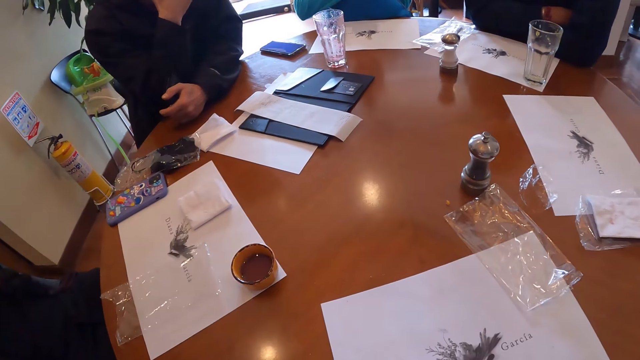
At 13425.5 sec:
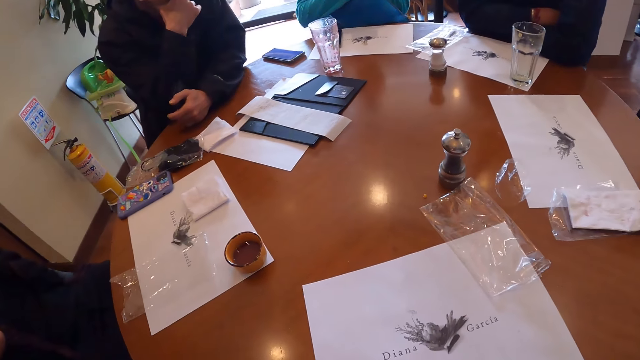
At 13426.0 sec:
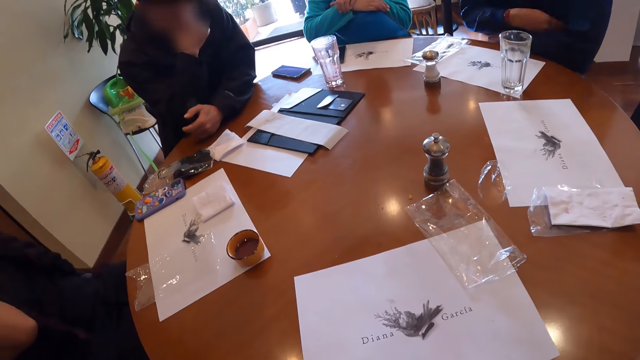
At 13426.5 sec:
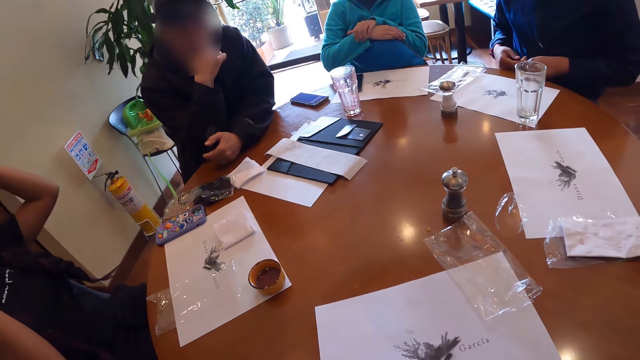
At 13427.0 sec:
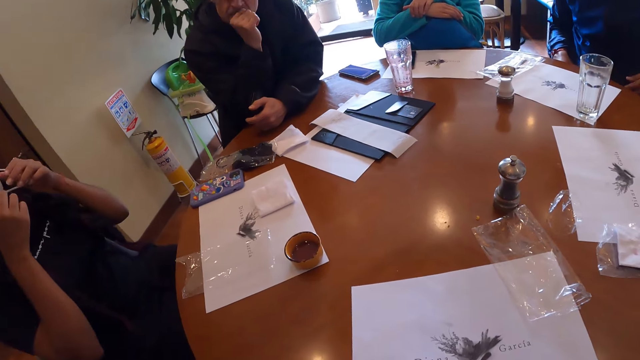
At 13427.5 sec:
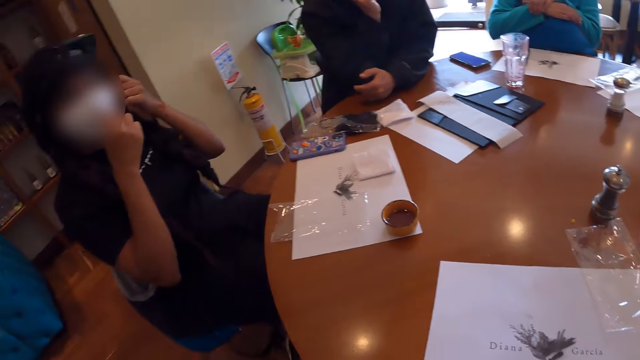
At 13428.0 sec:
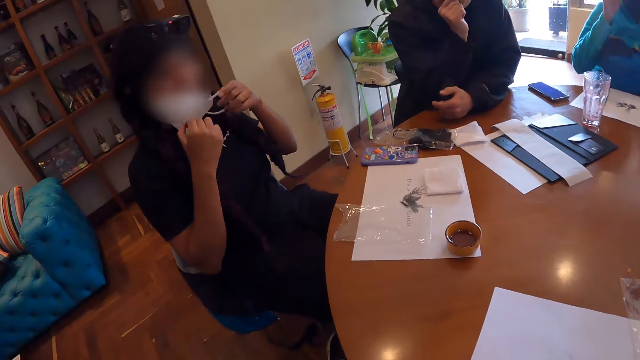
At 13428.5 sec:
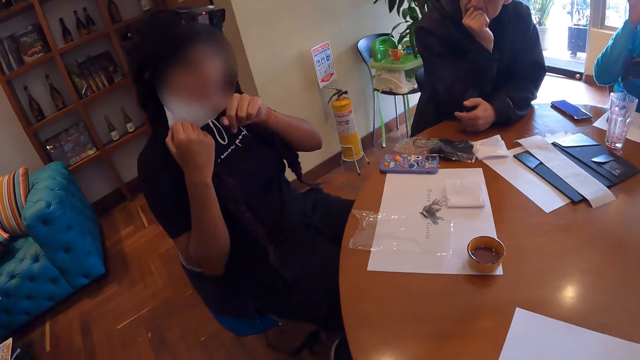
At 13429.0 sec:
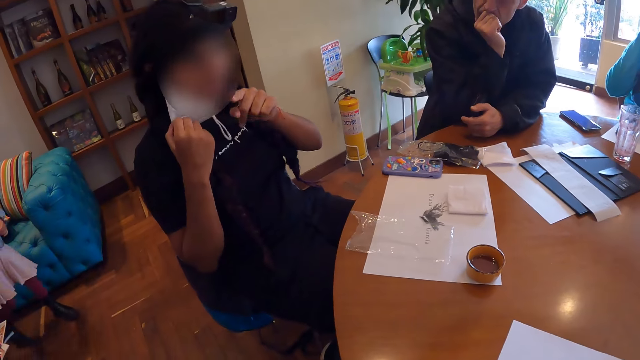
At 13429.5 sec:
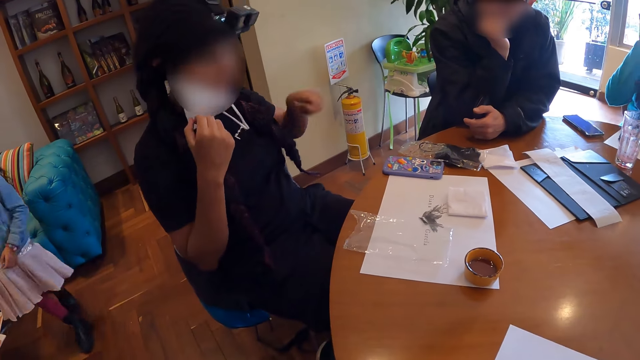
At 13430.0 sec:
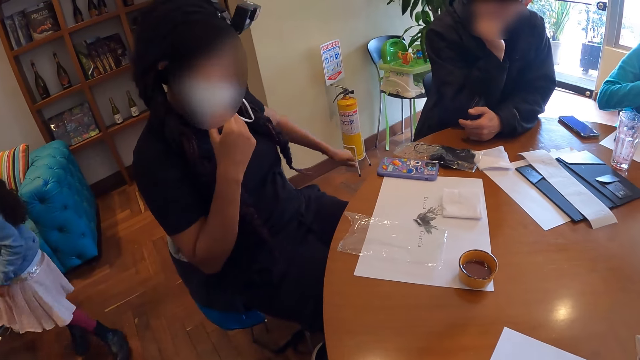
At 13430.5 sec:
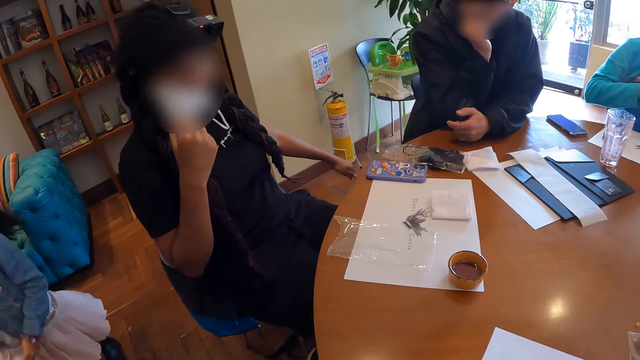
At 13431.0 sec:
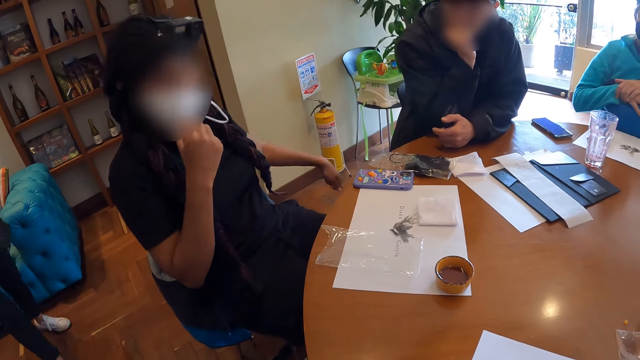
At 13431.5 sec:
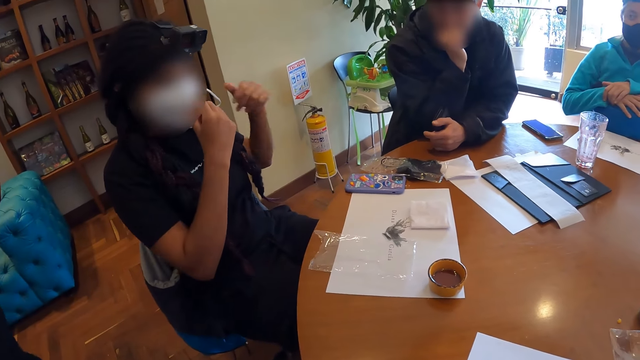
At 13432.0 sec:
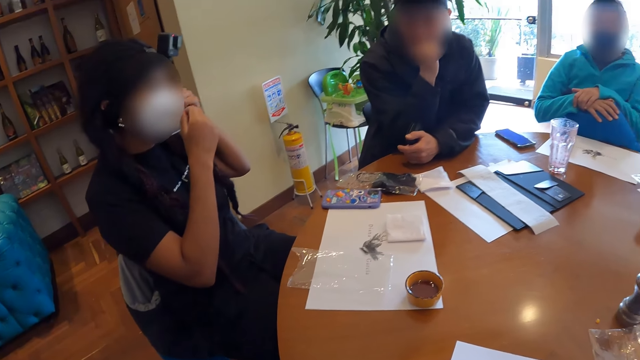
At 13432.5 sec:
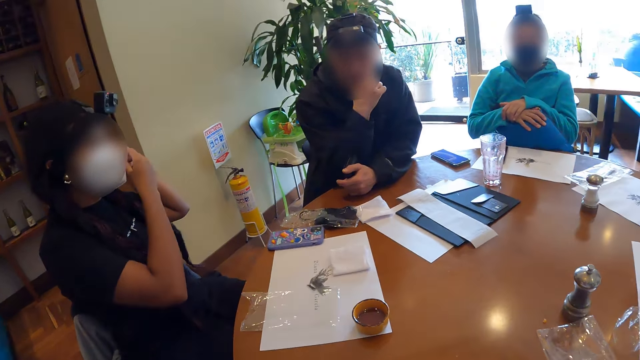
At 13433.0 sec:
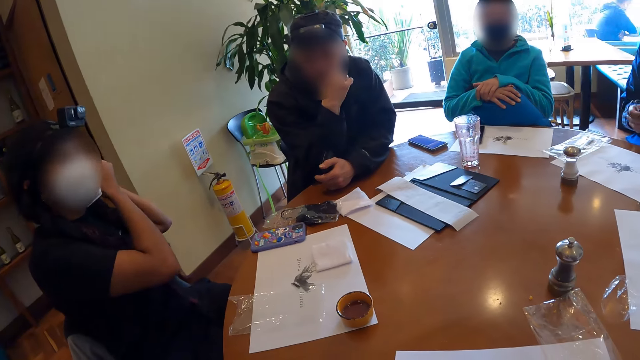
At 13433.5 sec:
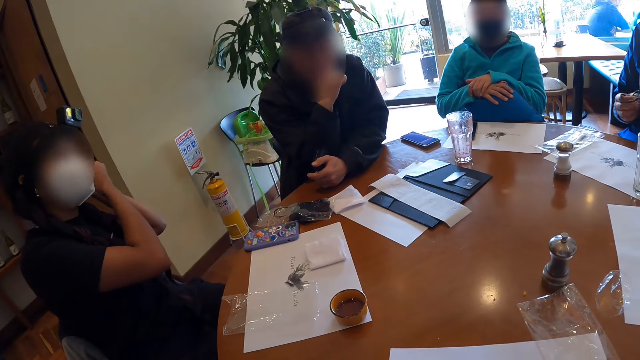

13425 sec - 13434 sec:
The woman wears the facemask with both hands. Another woman raises her right hand. The first woman gesticulates with her left hand. The first woman wears the facemask with both hands.

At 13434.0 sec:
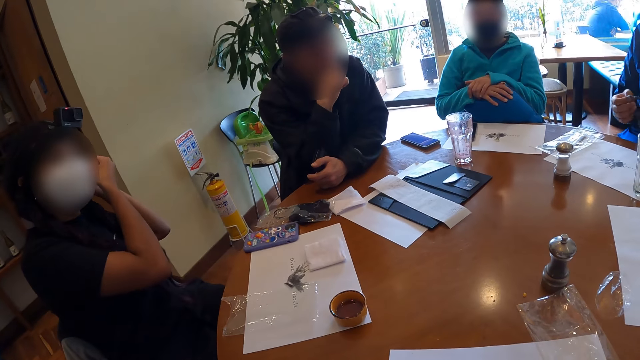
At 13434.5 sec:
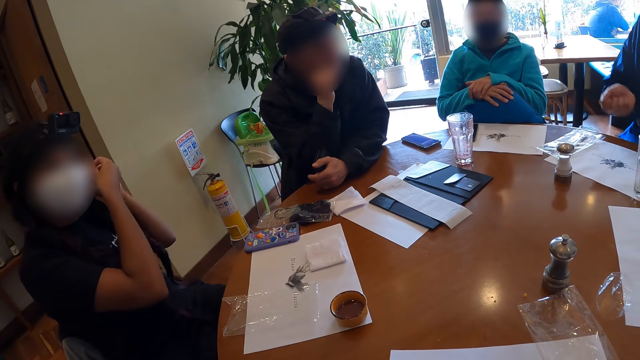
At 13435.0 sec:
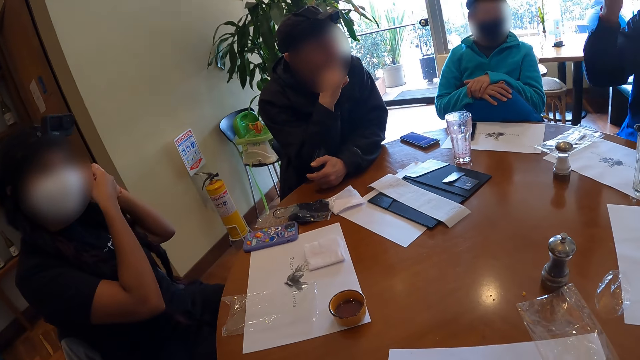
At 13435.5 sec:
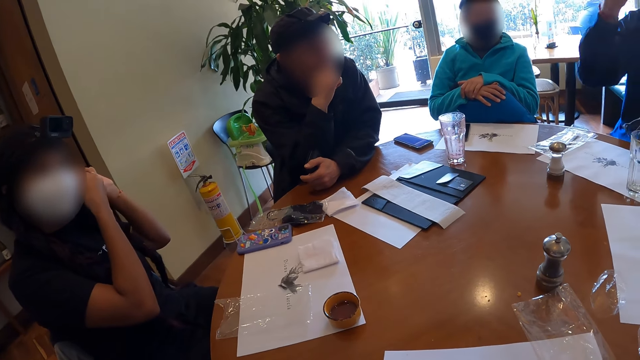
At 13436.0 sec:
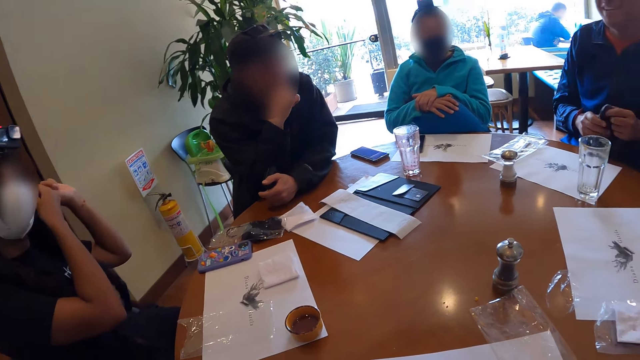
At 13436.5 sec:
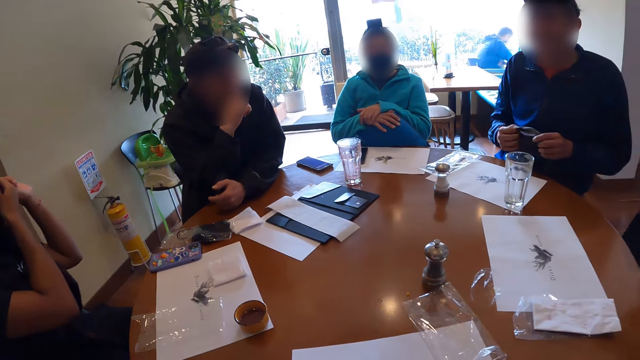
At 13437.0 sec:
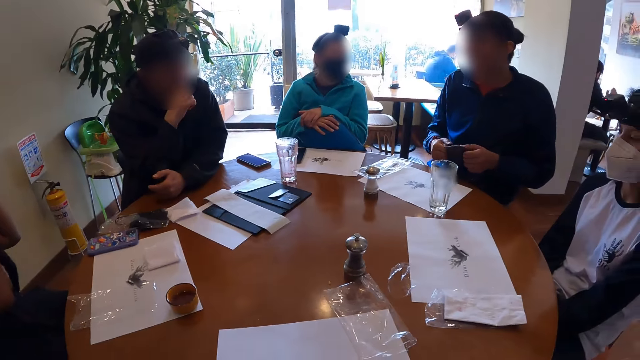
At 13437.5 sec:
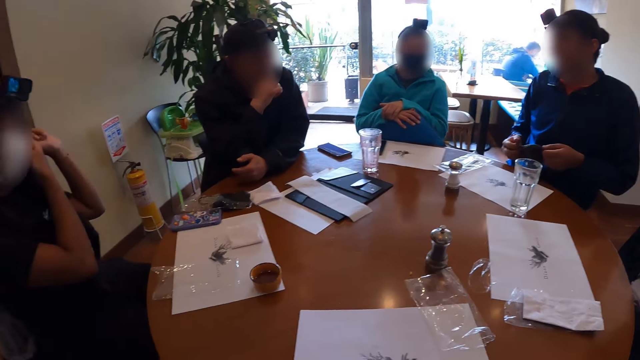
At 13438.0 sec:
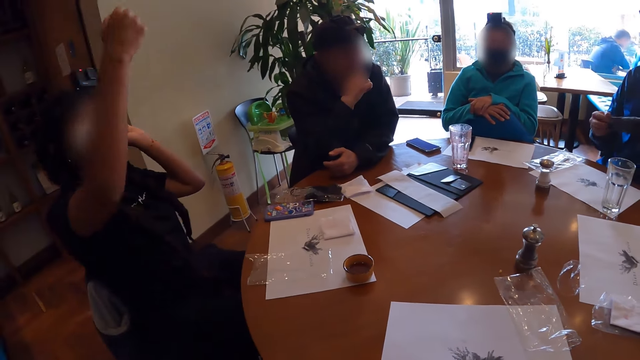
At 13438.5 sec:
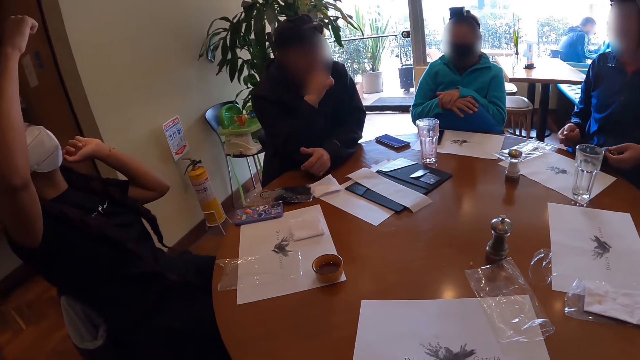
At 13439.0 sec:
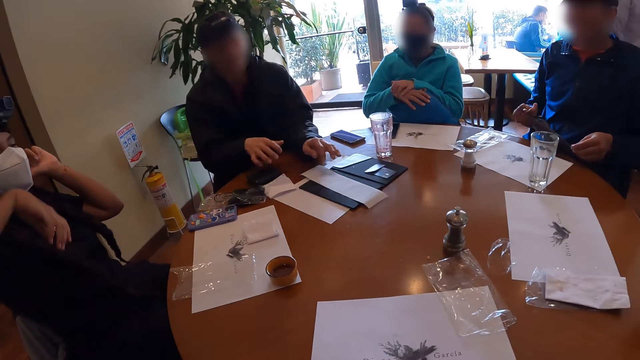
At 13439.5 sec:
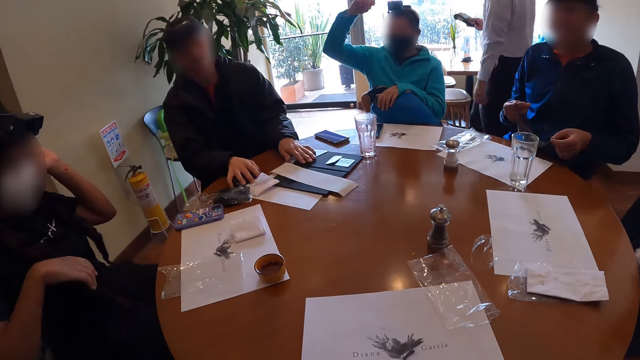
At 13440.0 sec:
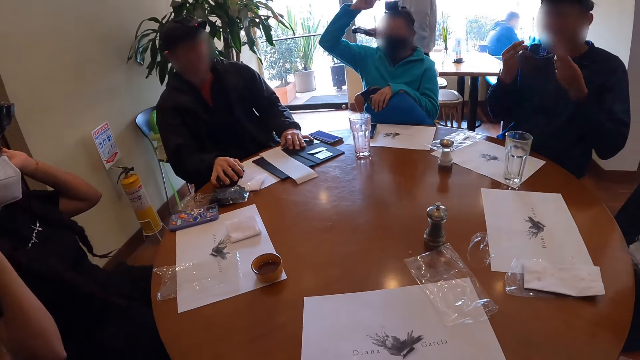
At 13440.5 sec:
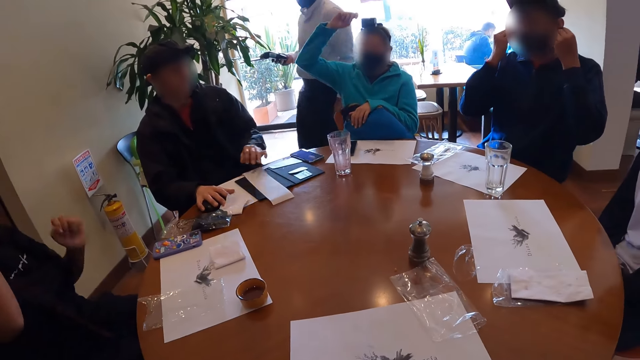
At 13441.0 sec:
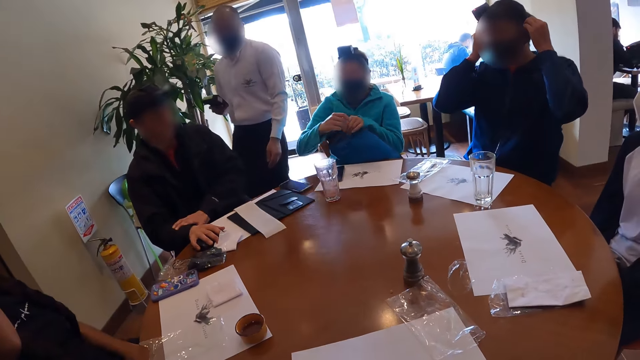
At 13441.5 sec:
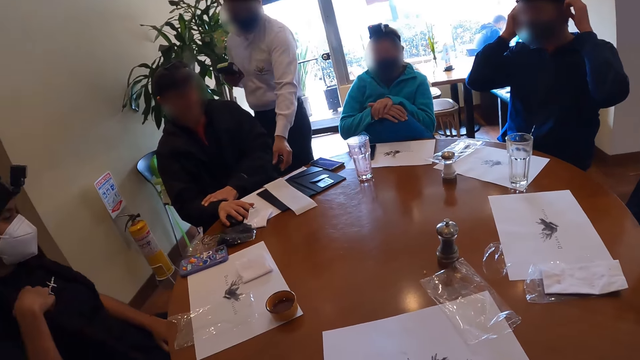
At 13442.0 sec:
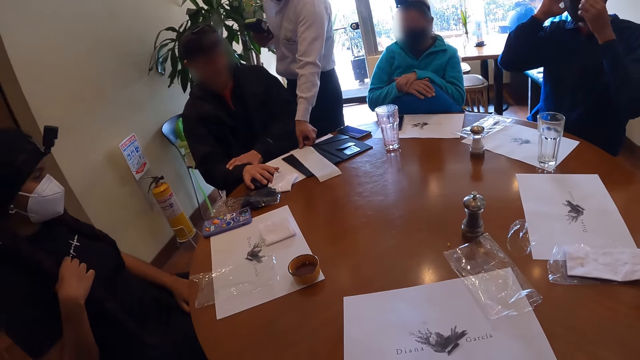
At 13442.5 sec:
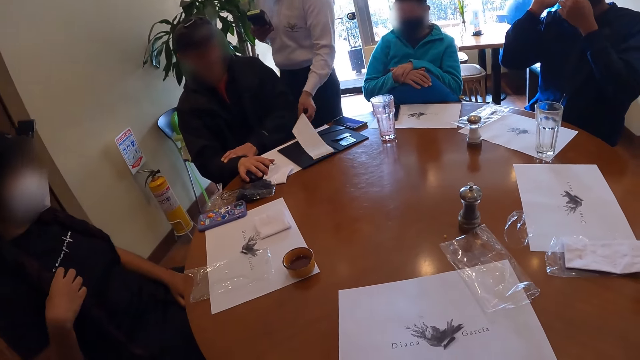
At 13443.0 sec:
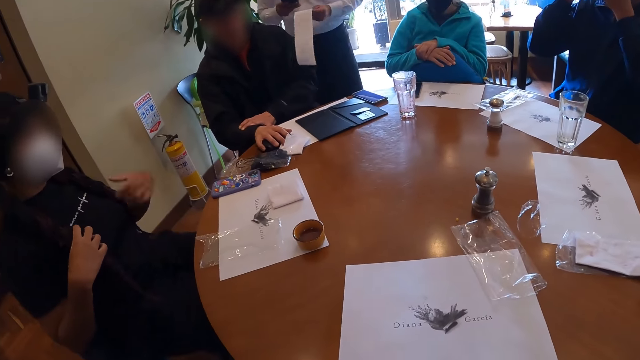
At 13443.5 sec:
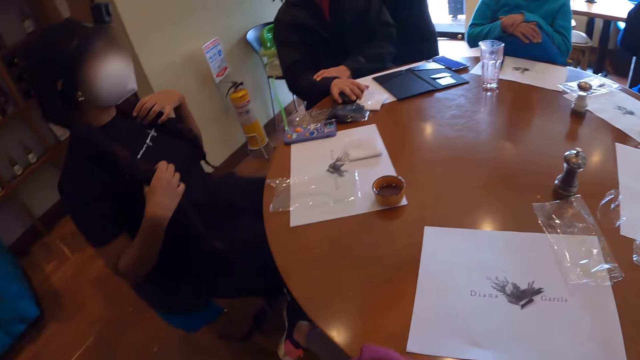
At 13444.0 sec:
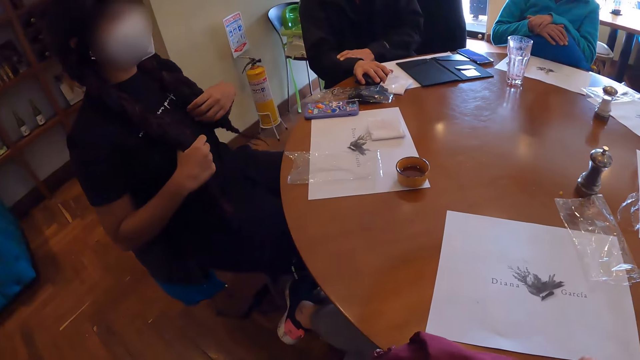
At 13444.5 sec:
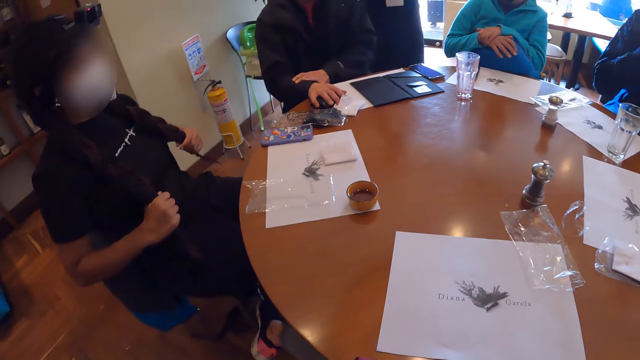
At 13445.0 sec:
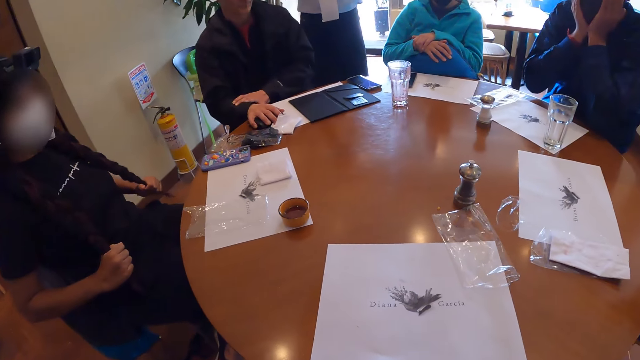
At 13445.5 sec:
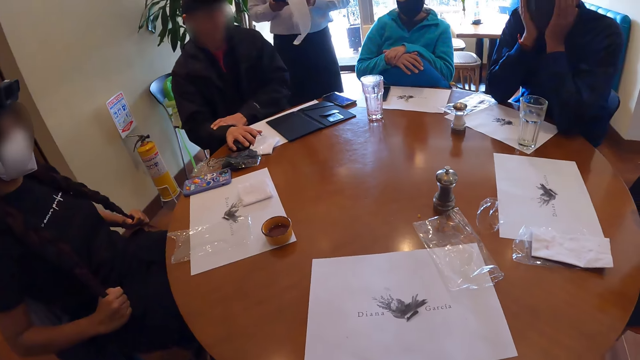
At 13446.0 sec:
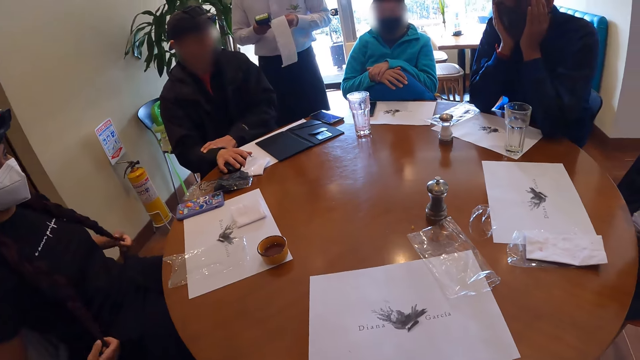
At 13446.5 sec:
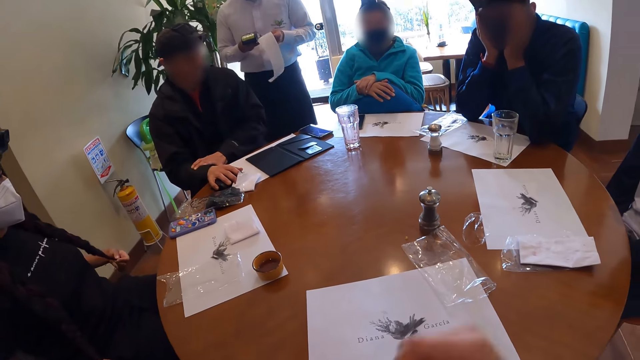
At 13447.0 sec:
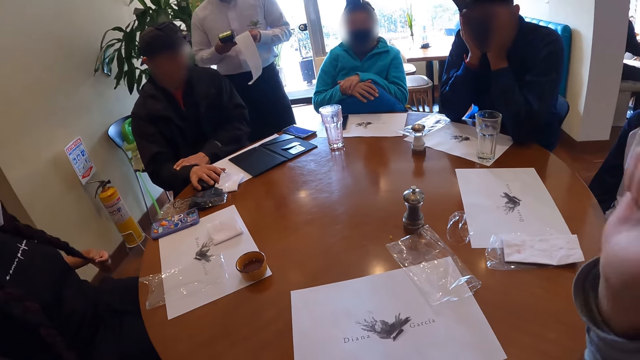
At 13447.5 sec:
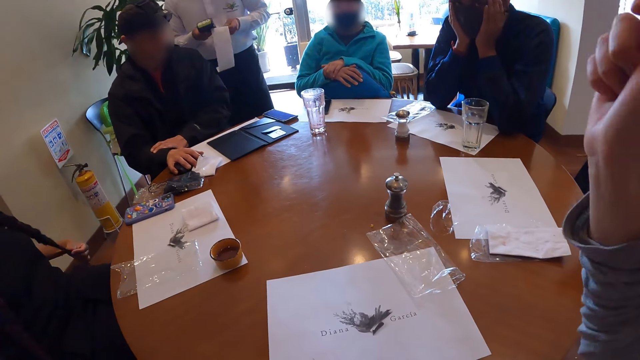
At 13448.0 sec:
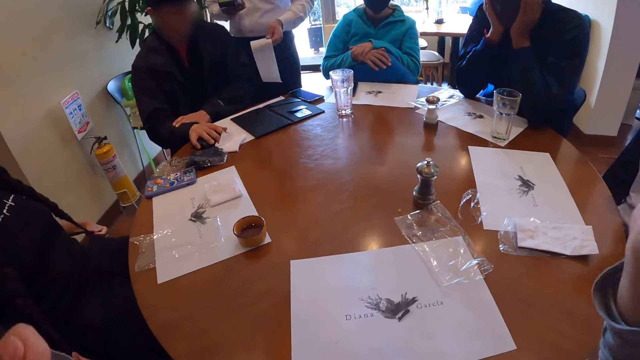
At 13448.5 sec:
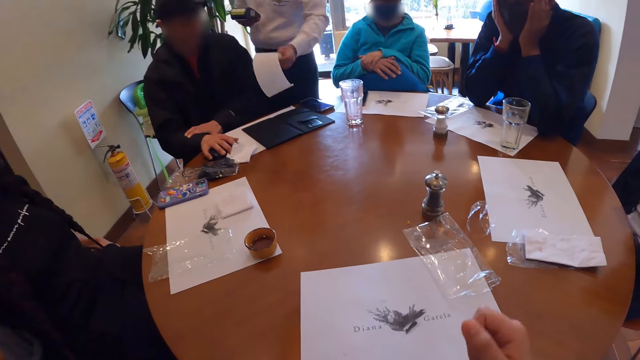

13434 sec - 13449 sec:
A man gesticulates with his right hand. The man holds a facemask with both hands. A woman gesticulates with her right hand. Another woman gesticulates with her right hand. Another man moves the menu cover on the table with his left hand and touches the wallet on the table with his right hand. The first man wears the facemask with both hands. The first woman holds her hair with her right hand. A waiter picks up the menu list on the table with his left hand. The first woman holds her hair with both hands. The first man places both hands on the table. The camera wearer gesticulates with her right hand. She shakes her hand.
